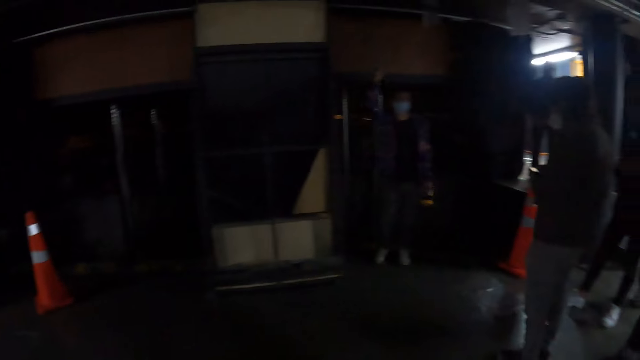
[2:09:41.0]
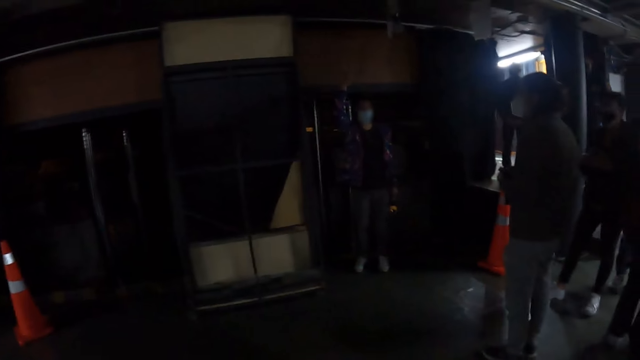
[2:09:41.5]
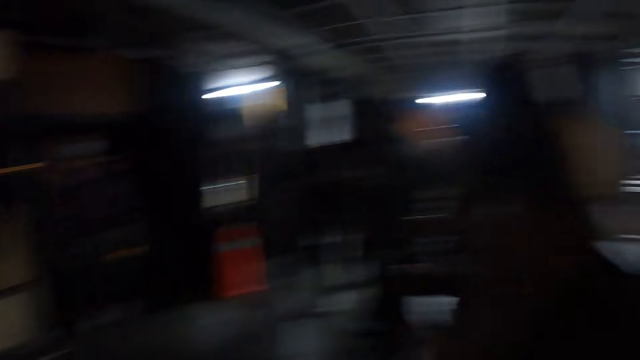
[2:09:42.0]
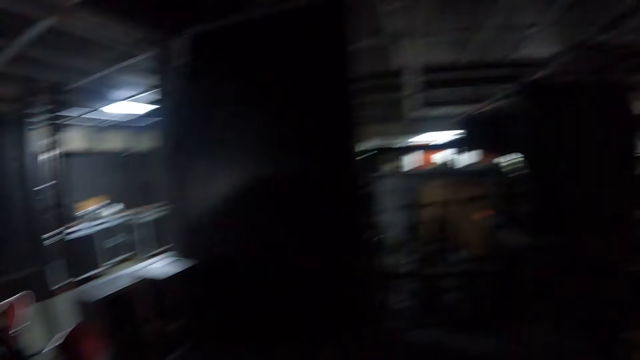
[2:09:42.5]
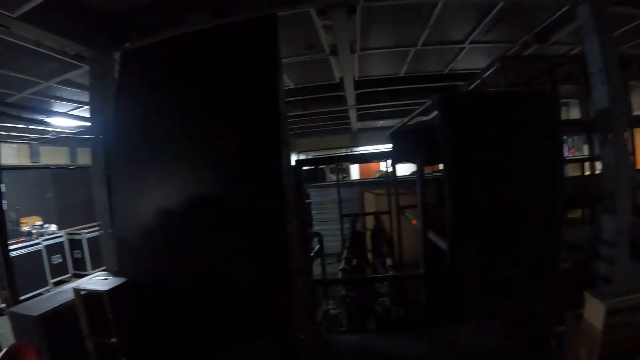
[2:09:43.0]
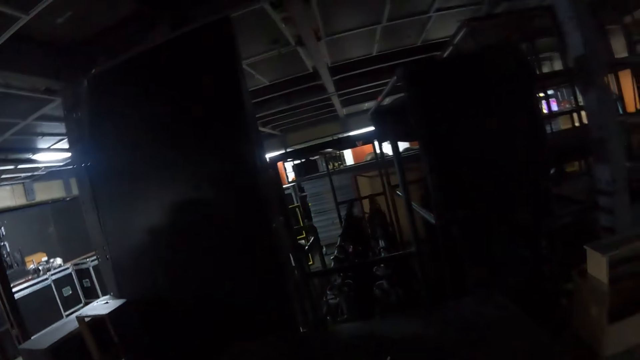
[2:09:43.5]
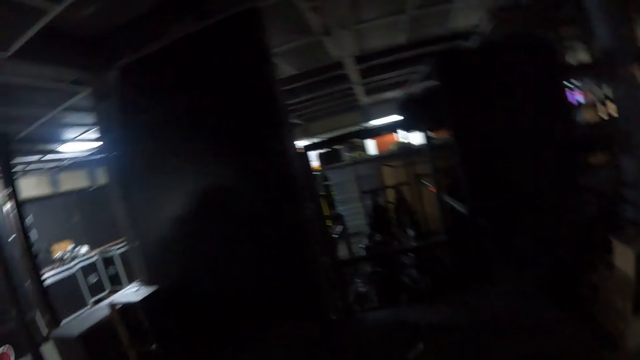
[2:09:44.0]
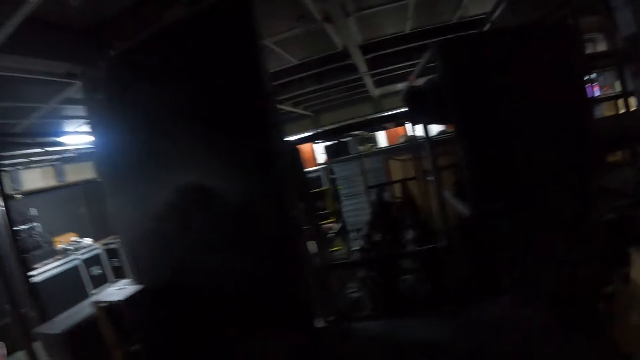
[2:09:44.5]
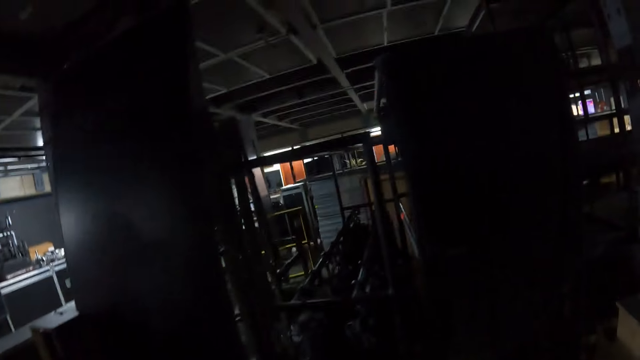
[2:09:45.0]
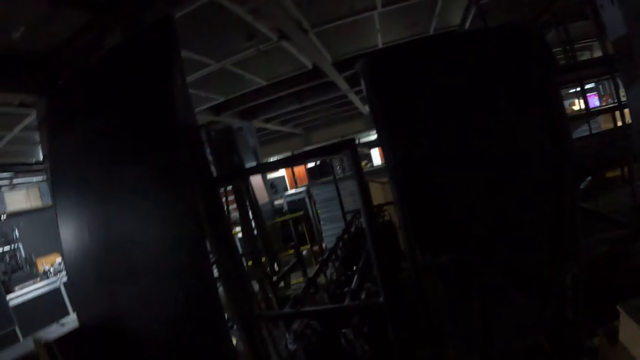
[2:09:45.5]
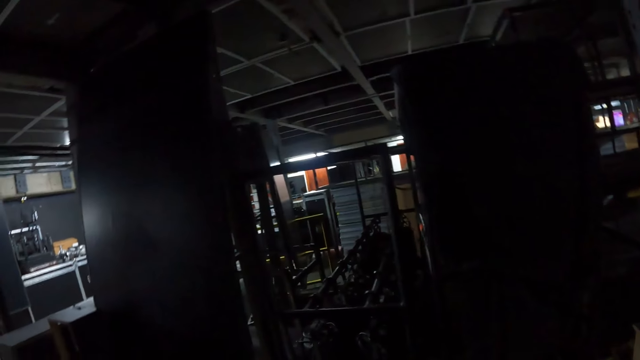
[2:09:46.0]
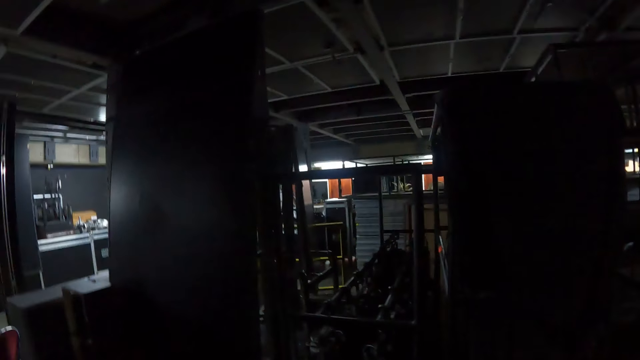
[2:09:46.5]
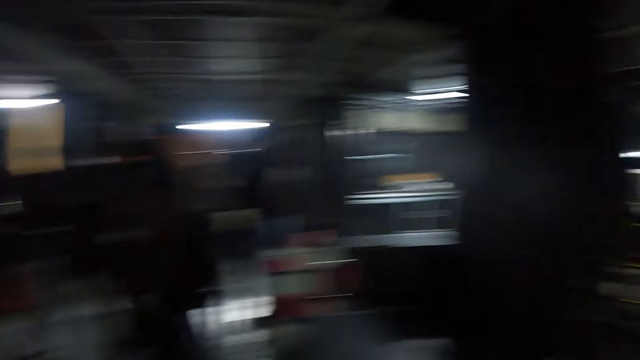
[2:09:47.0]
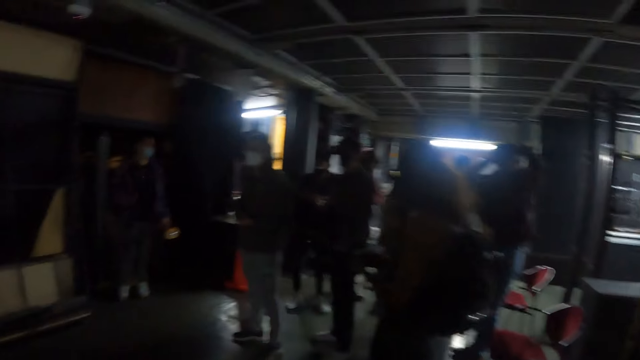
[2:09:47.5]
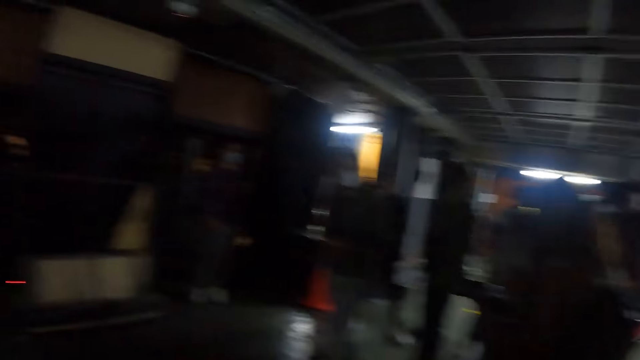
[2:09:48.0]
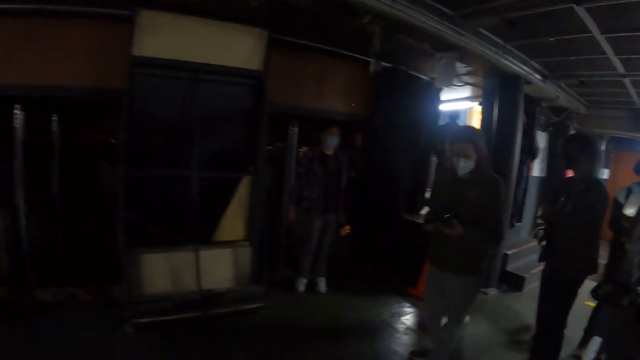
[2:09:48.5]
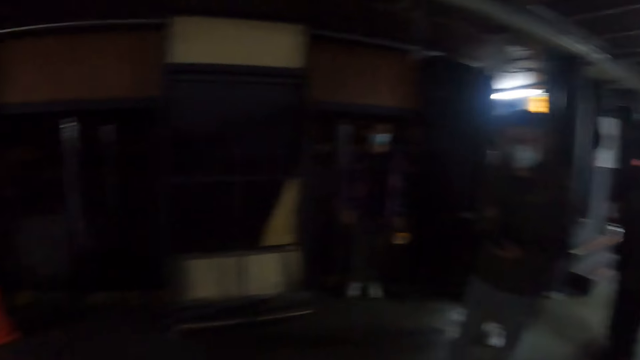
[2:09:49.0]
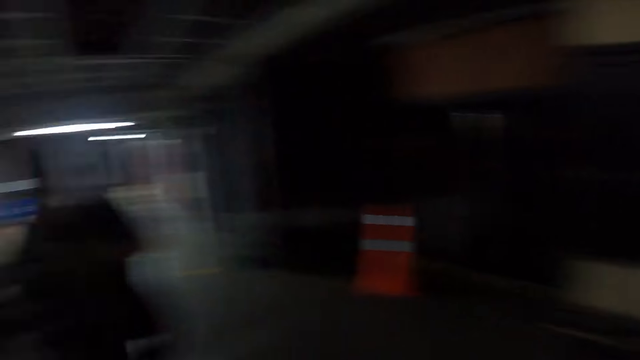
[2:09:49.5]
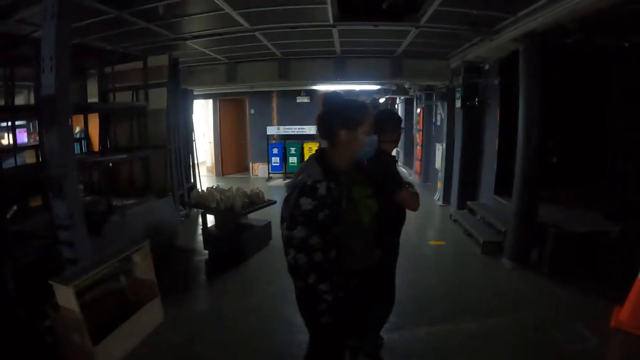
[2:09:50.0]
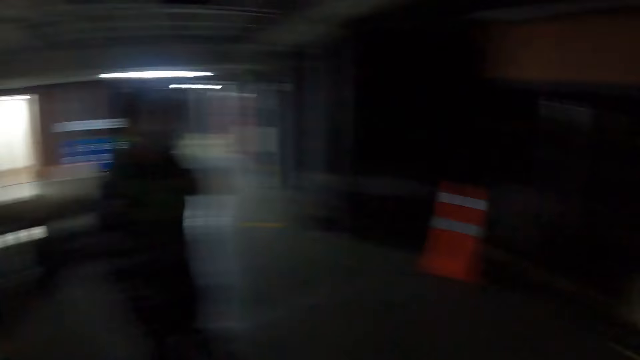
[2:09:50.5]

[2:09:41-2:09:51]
The camera wearer looks around.

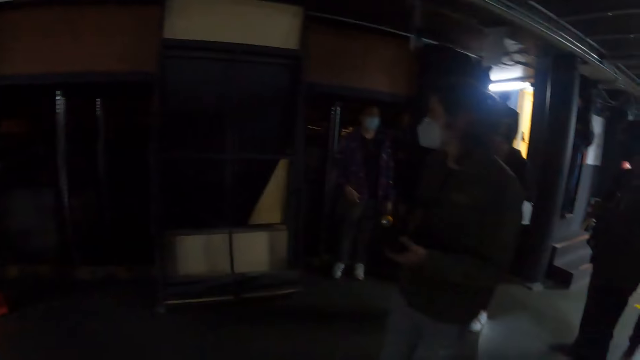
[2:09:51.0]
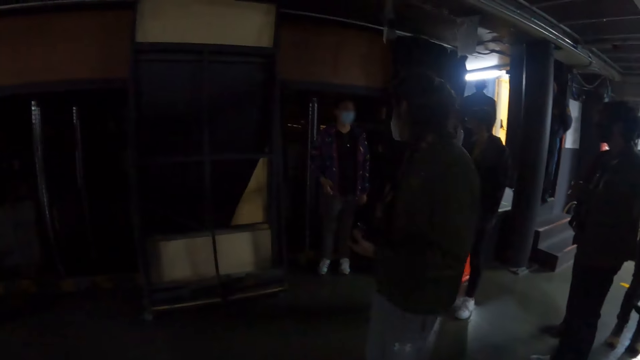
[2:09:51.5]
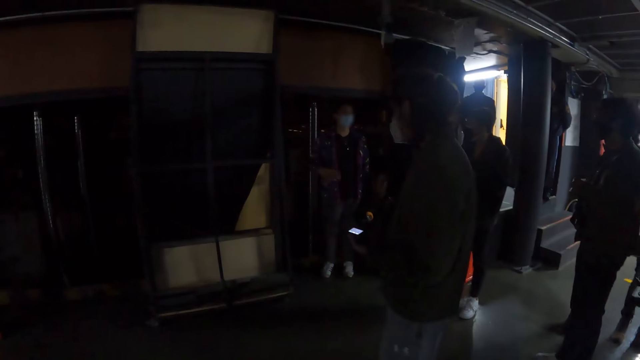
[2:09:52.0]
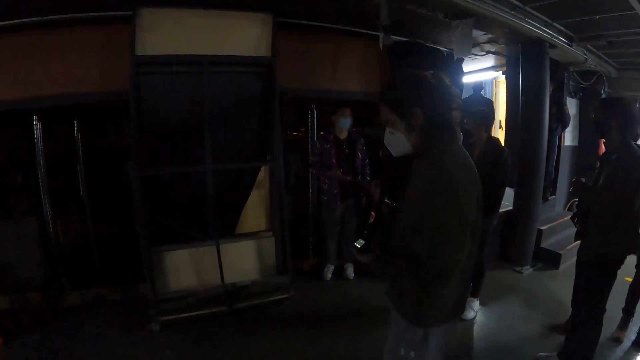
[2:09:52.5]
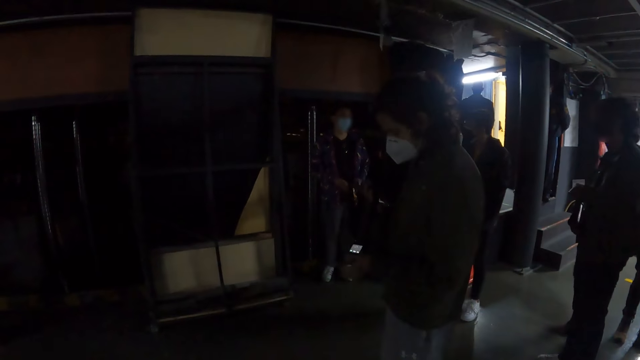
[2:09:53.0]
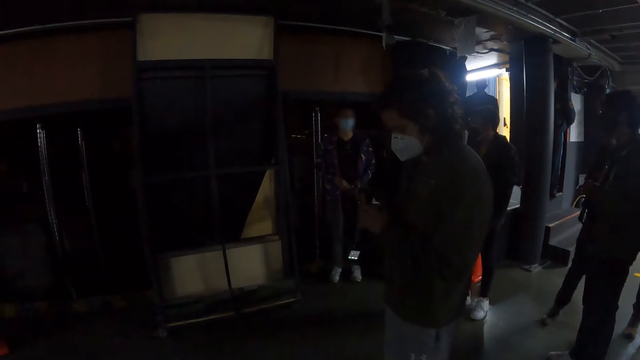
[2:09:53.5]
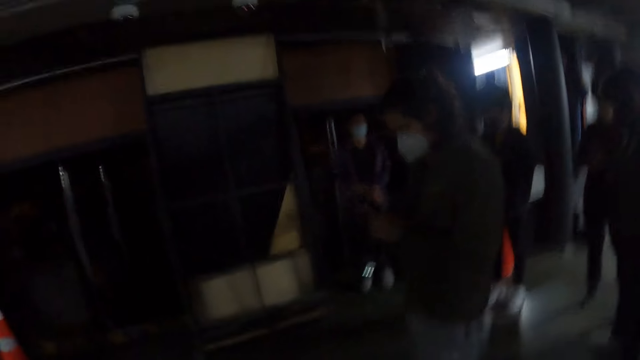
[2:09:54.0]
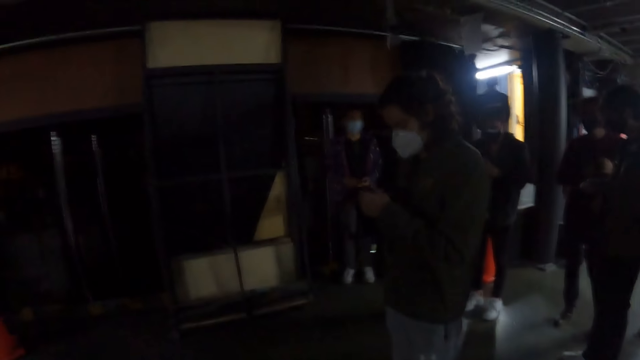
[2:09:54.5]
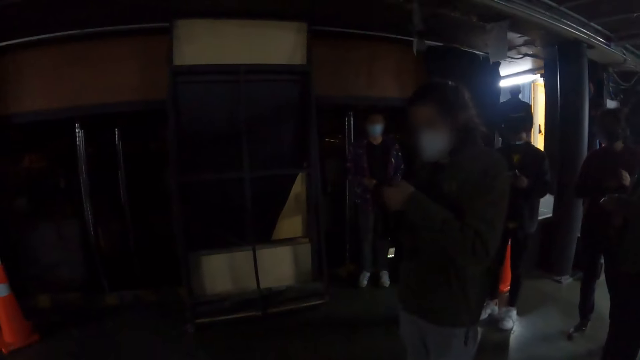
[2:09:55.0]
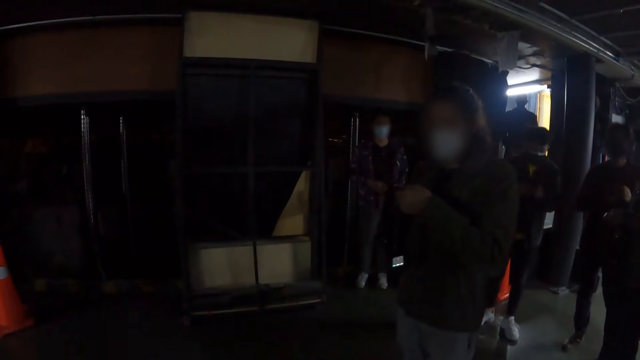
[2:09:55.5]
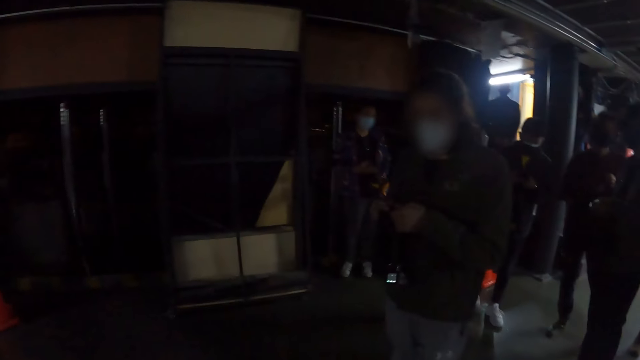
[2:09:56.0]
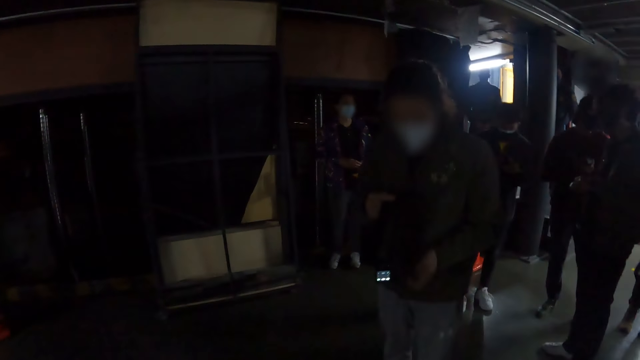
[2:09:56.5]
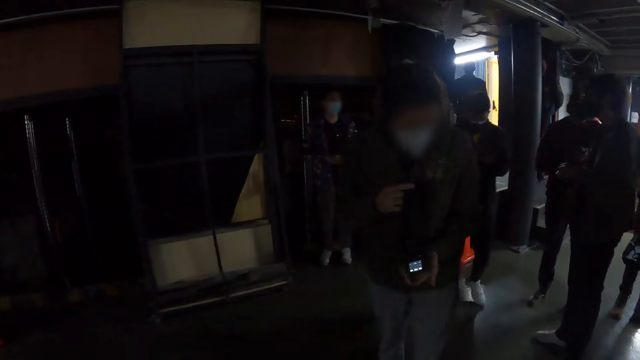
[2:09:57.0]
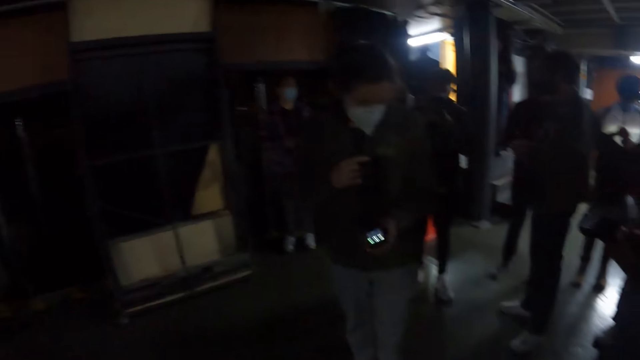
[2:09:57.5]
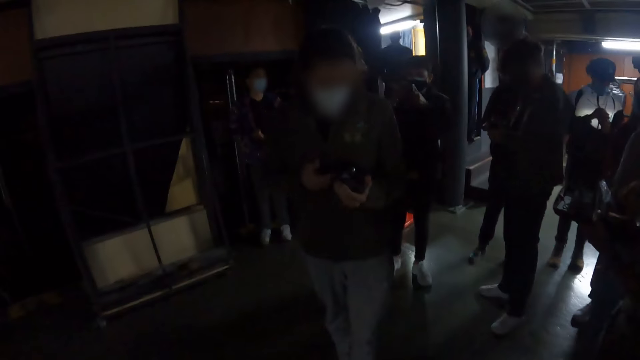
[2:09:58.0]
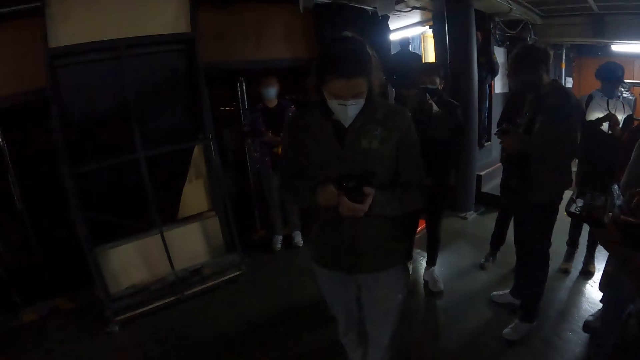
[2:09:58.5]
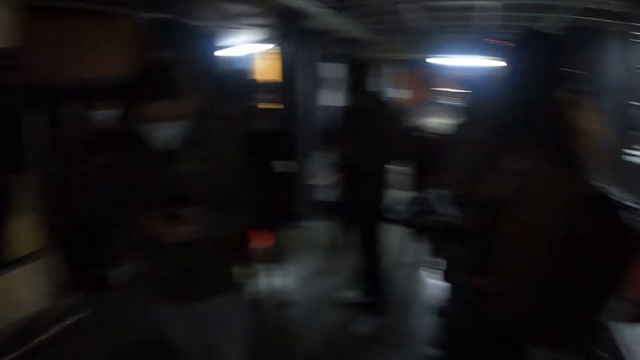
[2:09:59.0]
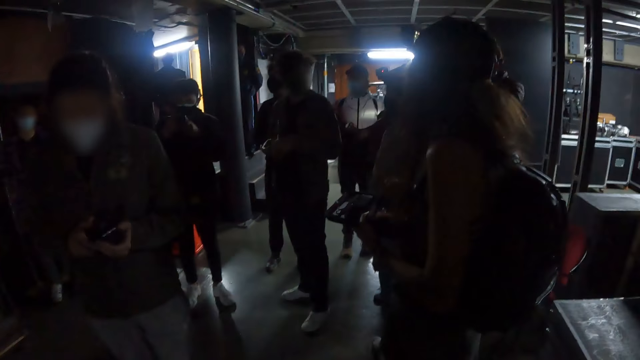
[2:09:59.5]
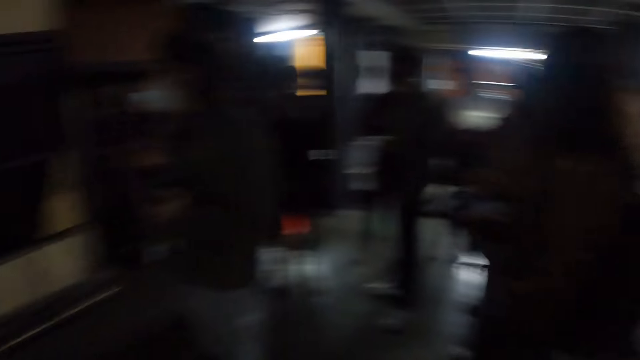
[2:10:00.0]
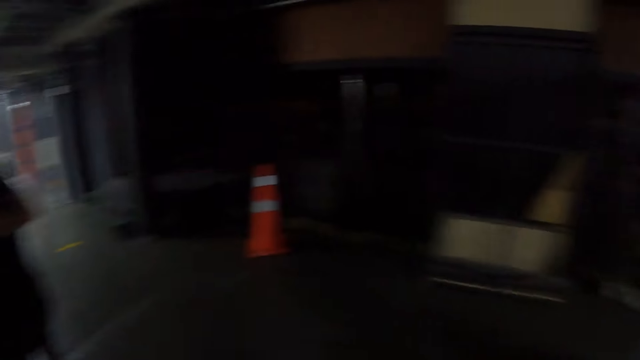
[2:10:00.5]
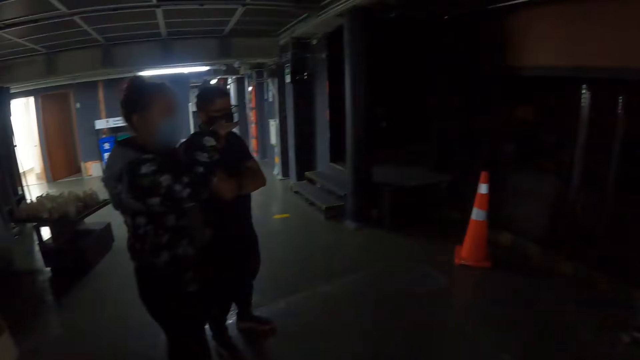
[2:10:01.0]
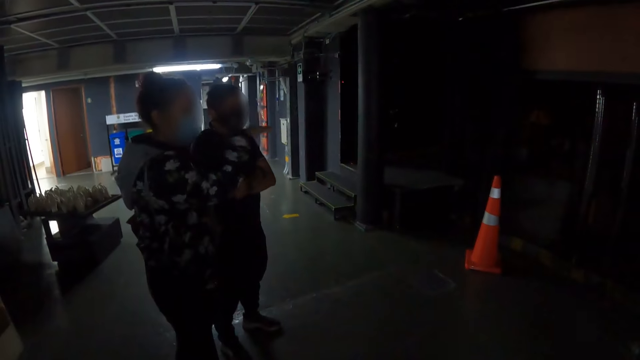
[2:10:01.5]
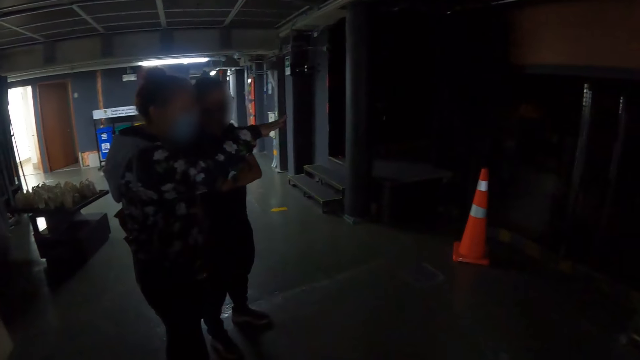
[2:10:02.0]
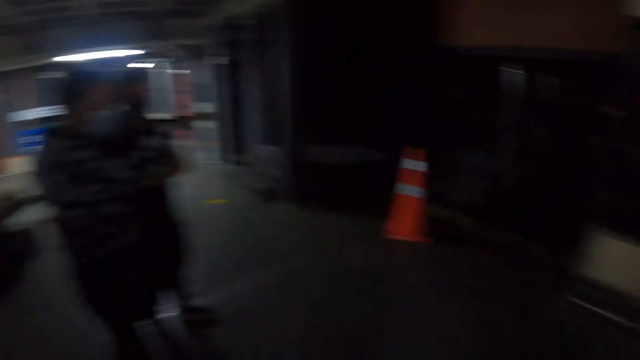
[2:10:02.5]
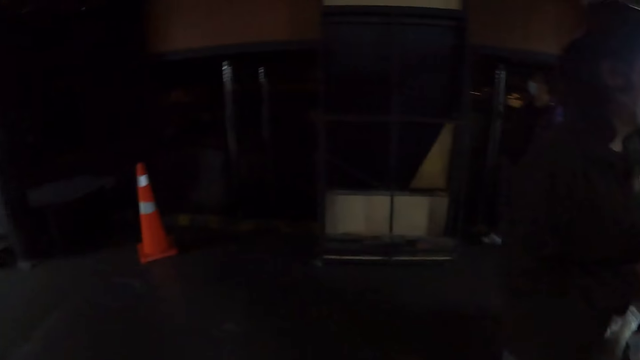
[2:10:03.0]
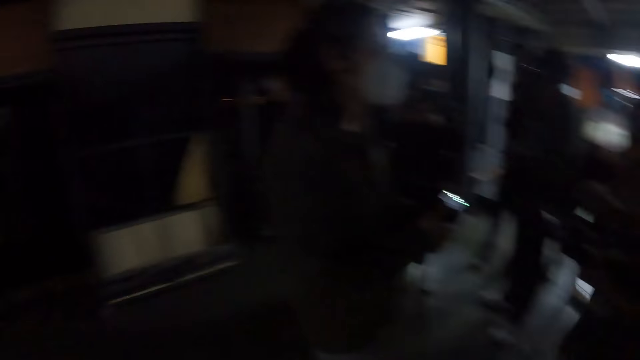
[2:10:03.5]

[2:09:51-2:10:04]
A woman operates her camera.
